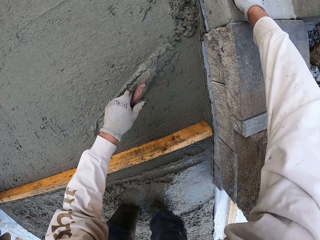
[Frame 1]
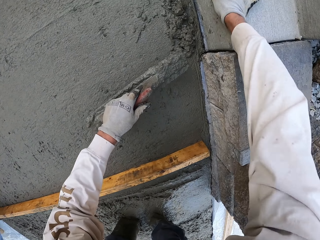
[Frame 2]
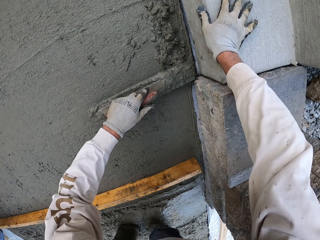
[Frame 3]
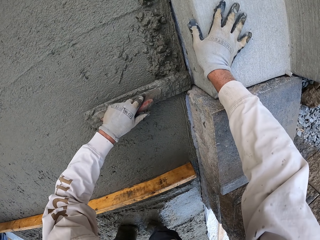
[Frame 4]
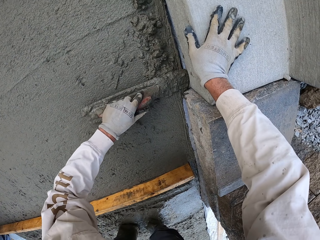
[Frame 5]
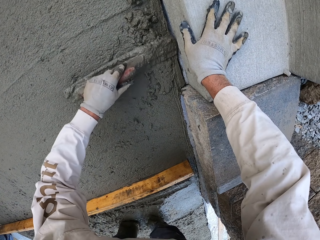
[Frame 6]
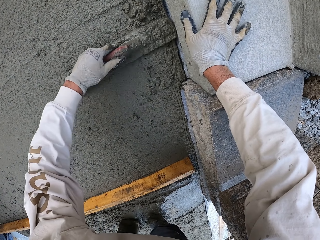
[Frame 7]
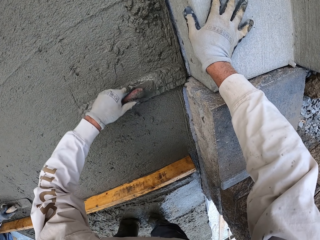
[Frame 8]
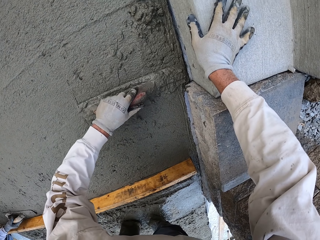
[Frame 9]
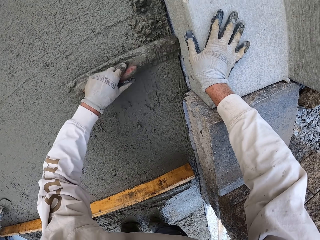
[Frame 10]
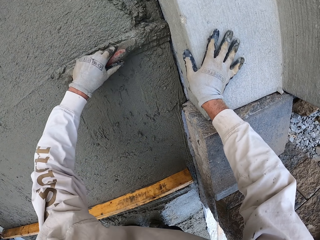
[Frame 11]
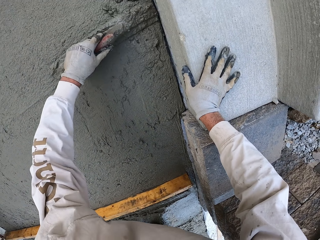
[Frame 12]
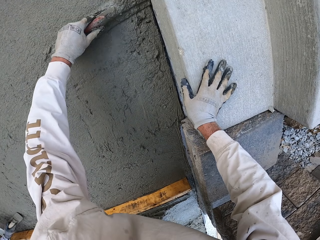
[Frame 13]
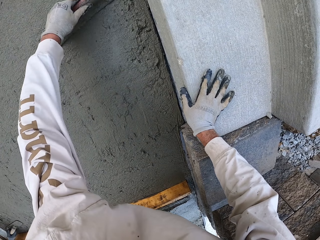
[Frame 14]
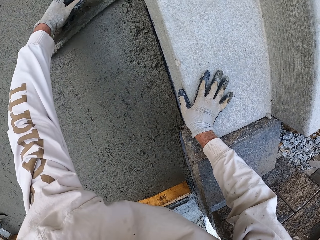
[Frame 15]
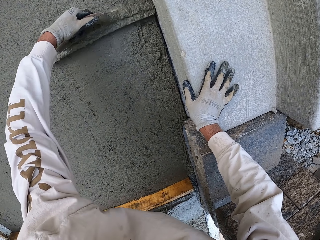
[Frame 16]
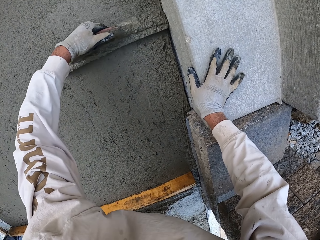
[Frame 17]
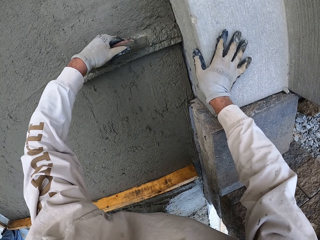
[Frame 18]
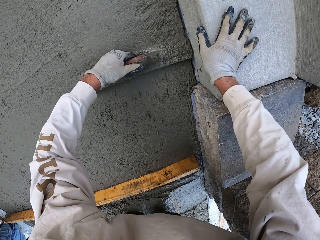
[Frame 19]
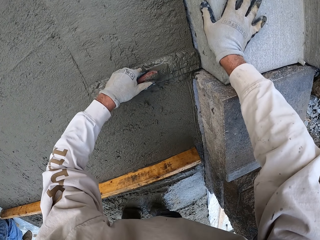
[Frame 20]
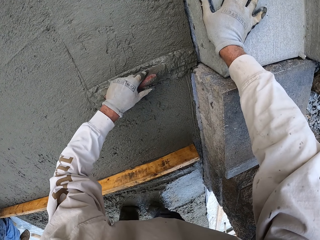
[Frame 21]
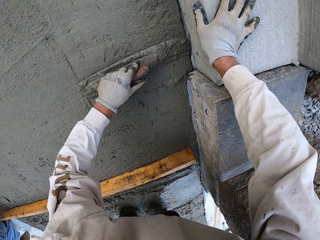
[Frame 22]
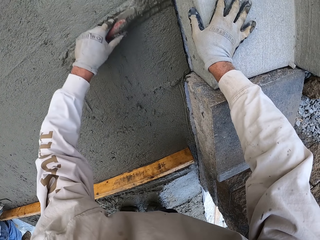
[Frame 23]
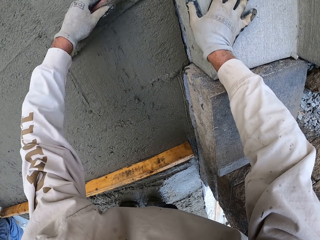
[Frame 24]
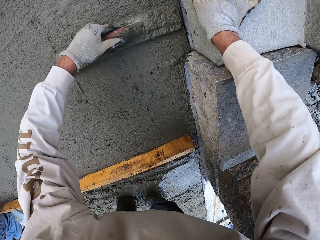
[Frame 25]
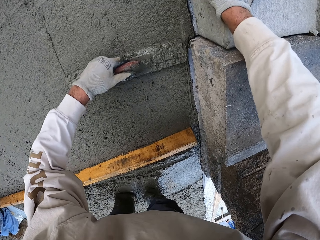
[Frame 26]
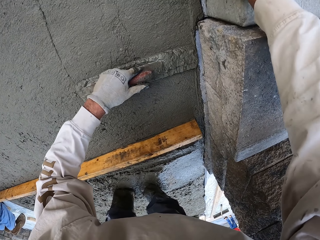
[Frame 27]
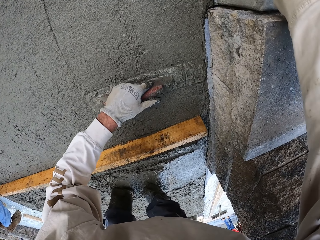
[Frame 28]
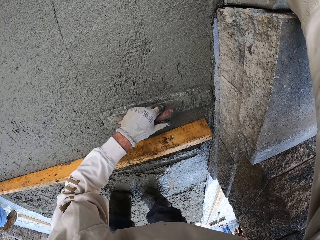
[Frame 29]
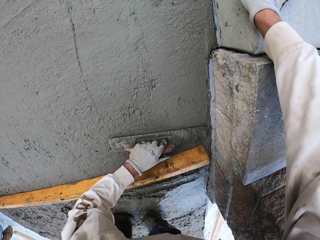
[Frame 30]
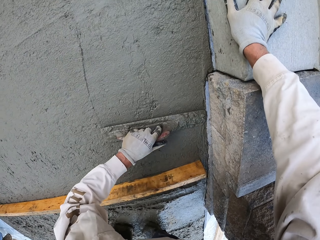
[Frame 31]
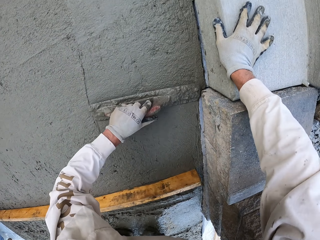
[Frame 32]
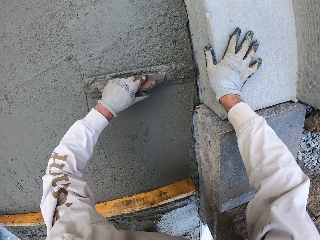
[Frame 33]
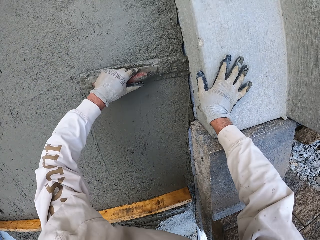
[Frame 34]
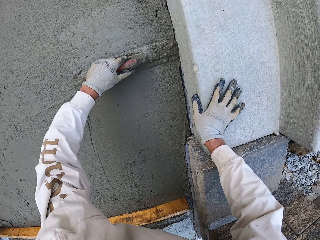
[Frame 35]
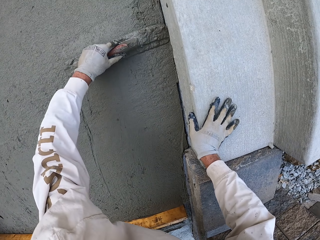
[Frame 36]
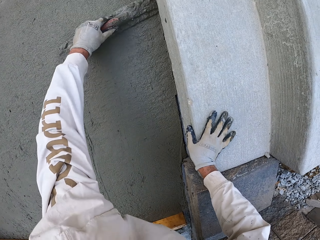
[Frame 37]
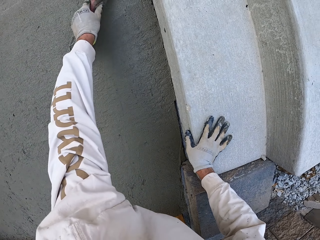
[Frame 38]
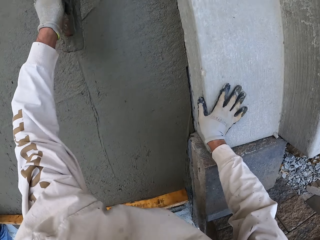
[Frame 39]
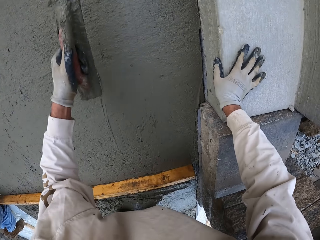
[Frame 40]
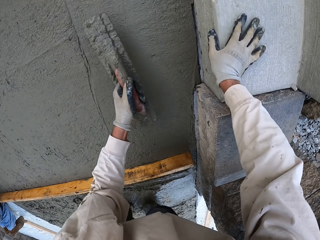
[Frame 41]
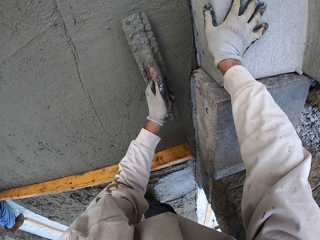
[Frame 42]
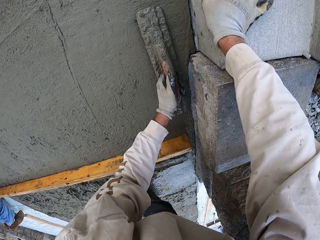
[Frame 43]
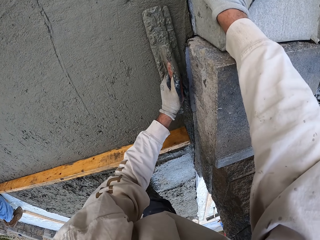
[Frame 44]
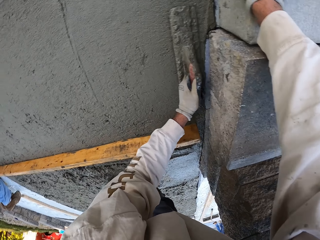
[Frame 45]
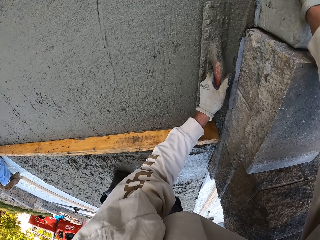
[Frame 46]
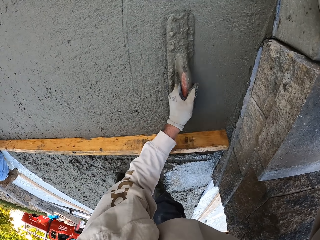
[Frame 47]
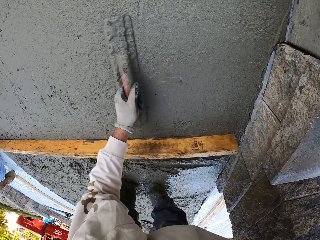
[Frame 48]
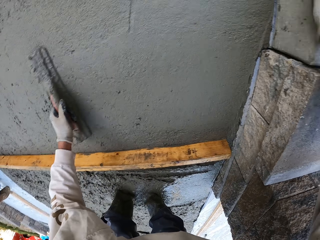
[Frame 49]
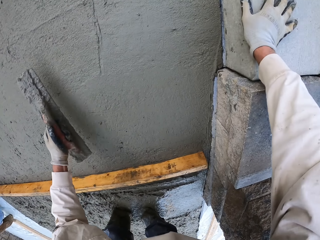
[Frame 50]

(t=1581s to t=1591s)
The camera wearer flattens the floor.

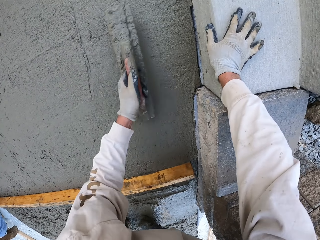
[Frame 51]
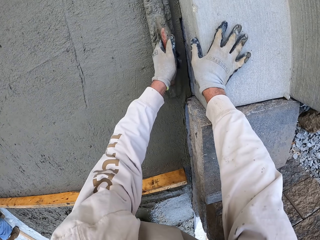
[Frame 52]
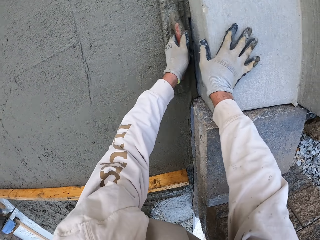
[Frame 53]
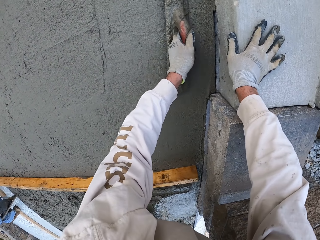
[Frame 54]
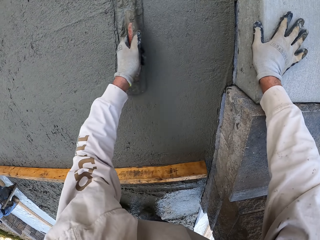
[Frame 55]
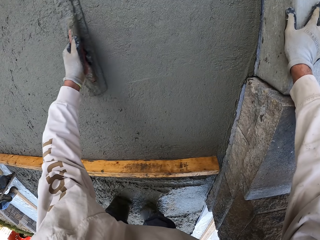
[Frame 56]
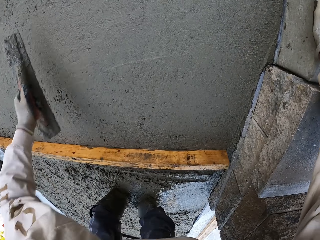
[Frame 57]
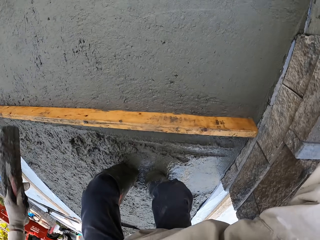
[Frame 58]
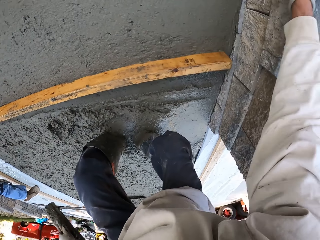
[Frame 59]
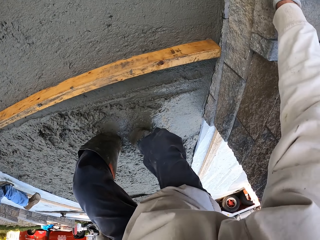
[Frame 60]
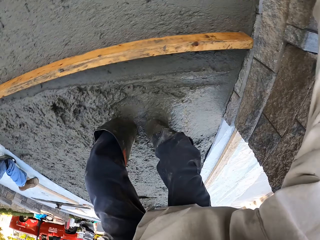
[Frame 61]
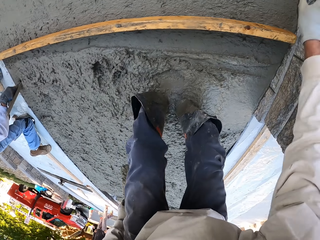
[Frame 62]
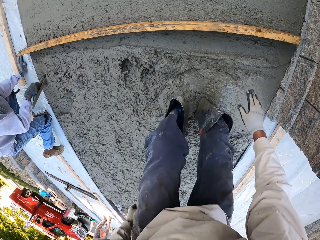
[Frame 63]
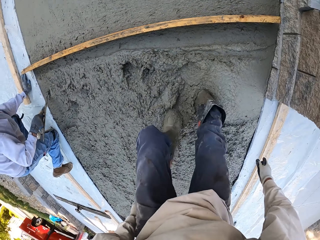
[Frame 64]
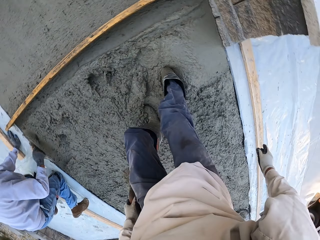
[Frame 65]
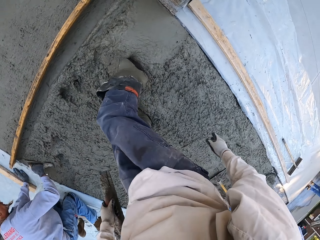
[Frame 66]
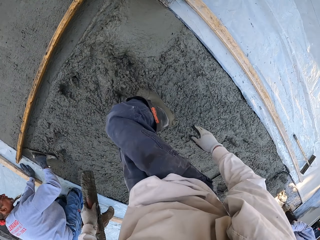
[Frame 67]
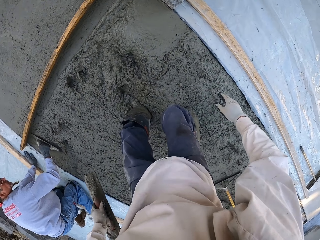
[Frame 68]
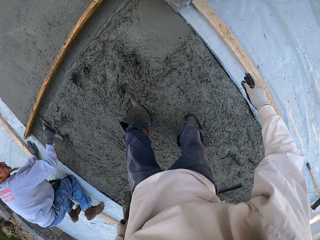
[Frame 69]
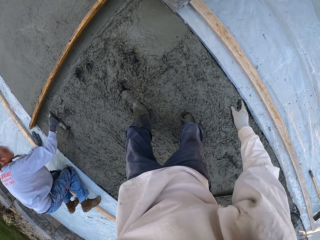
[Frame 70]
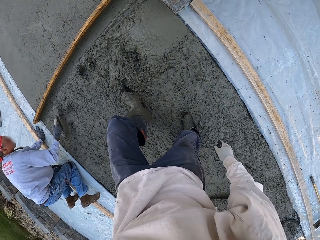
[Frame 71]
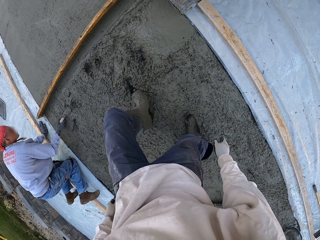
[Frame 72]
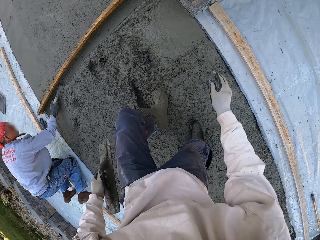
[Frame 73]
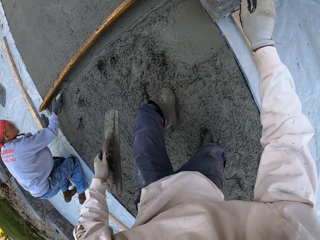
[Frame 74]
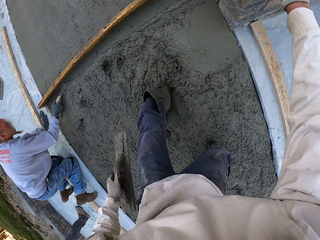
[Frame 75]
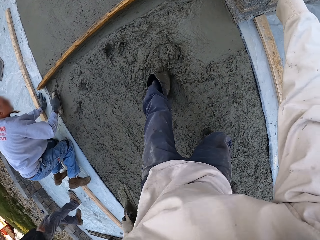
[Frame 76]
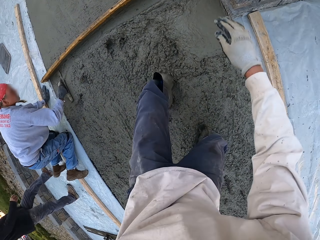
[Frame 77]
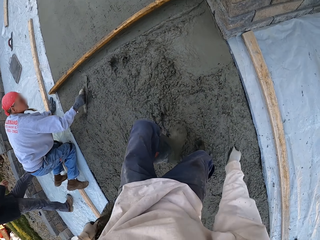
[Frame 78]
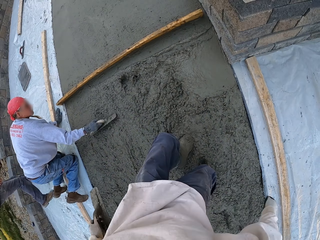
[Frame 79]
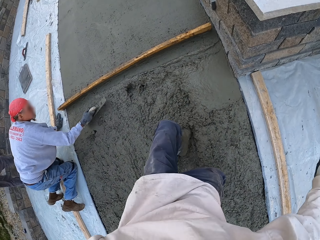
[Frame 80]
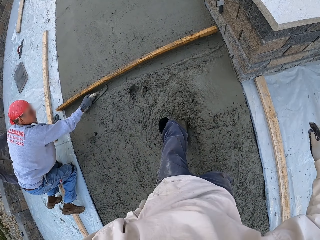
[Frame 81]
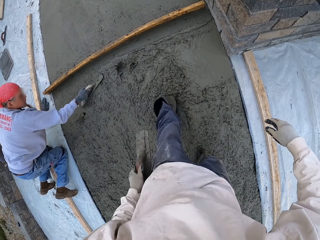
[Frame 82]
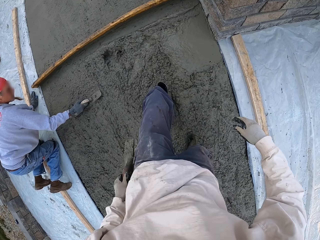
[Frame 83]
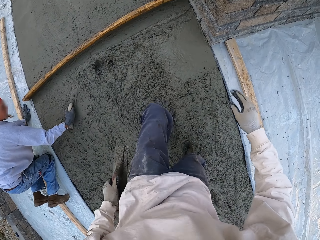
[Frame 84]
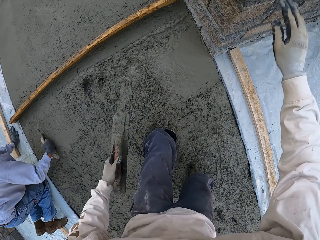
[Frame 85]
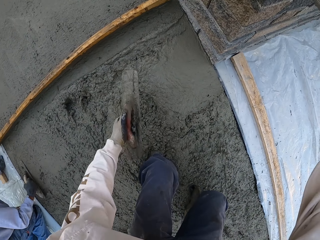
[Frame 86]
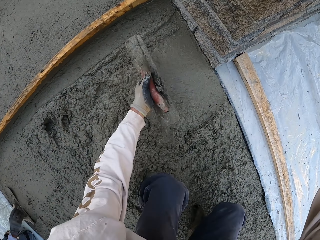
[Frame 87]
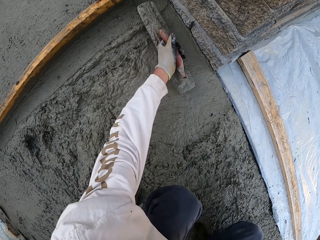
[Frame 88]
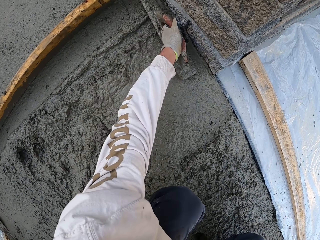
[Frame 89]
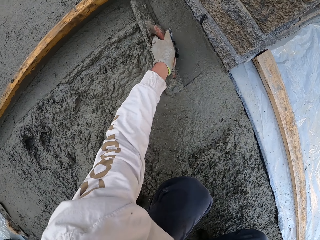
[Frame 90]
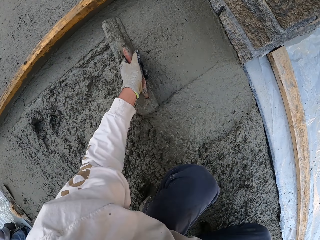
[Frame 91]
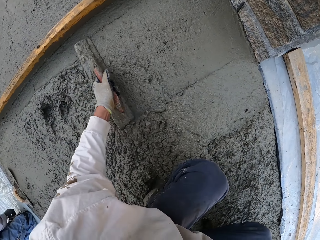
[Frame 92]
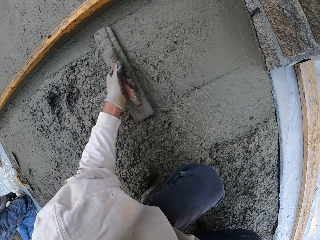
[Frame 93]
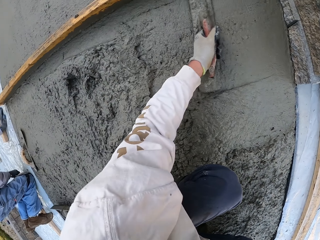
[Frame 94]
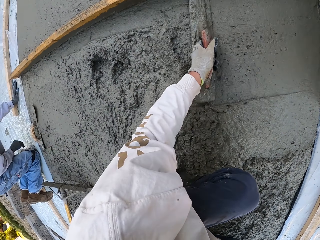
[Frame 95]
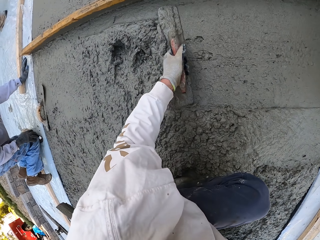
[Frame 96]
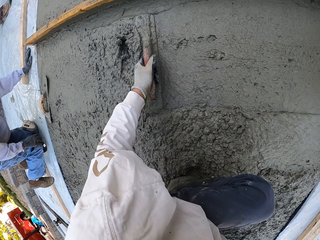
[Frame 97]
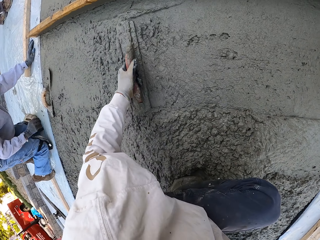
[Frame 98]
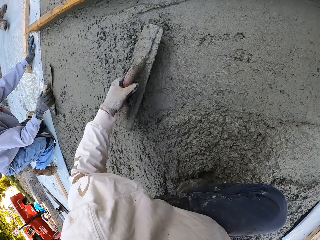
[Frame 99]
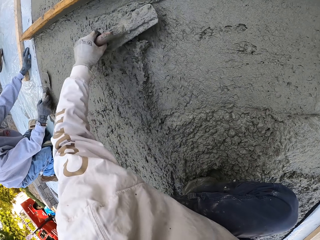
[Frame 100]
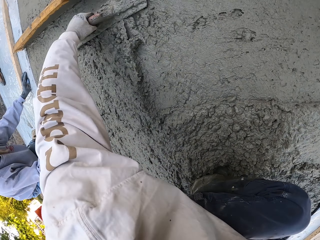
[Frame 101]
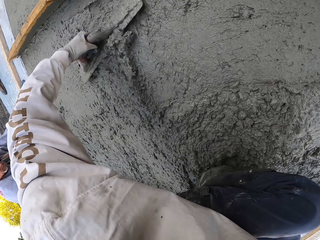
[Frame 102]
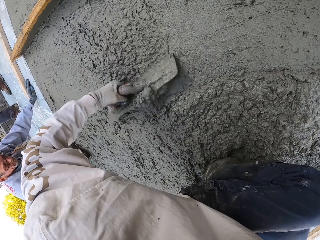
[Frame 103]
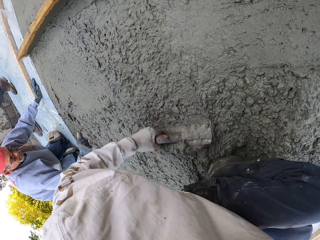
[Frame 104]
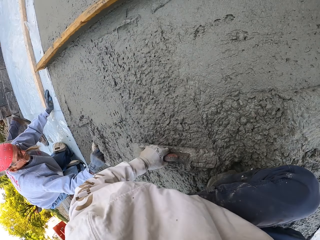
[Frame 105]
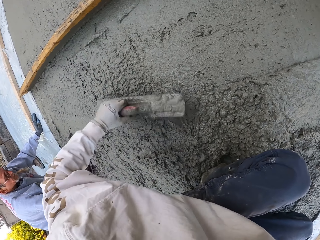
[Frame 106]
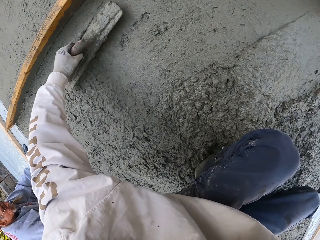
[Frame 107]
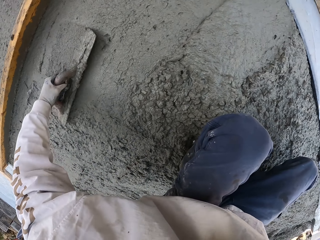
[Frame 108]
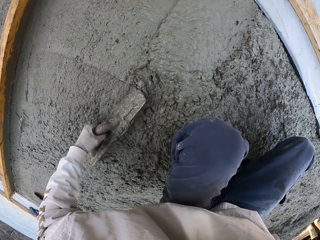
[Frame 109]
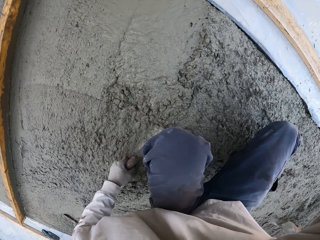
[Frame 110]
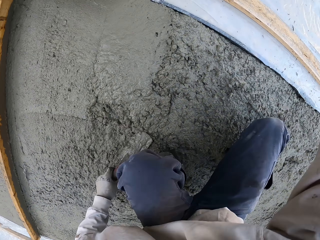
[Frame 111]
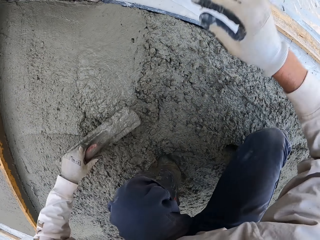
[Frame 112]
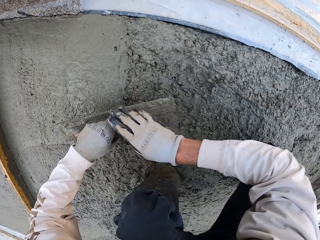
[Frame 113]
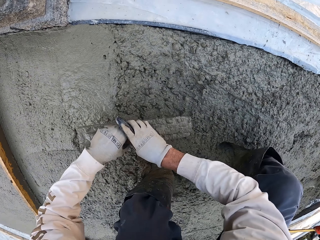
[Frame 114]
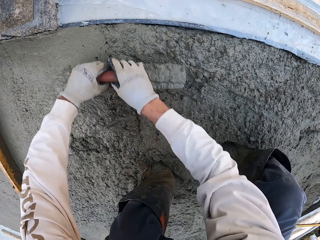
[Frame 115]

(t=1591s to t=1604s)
A man flattens the floor. The camera wearer looks around. They flatten the floor. They flatten the floor again and look around. They flatten the floor. The man picks up the midget trowel.
